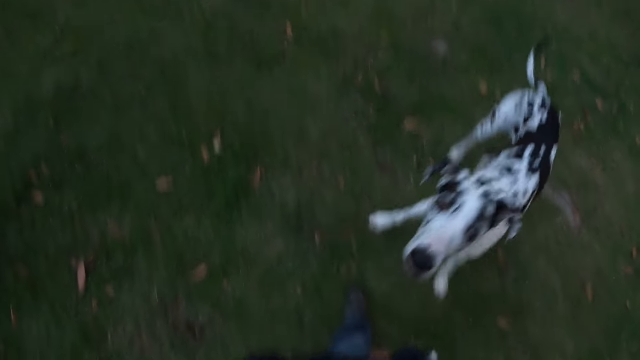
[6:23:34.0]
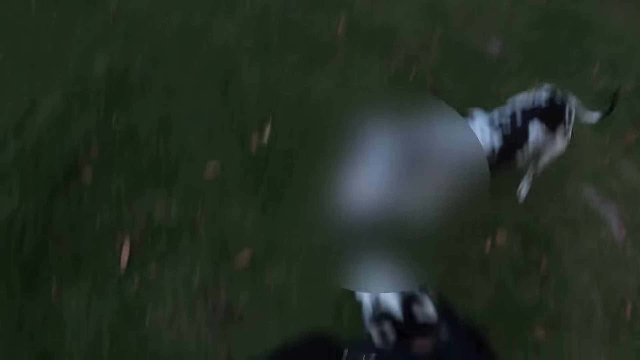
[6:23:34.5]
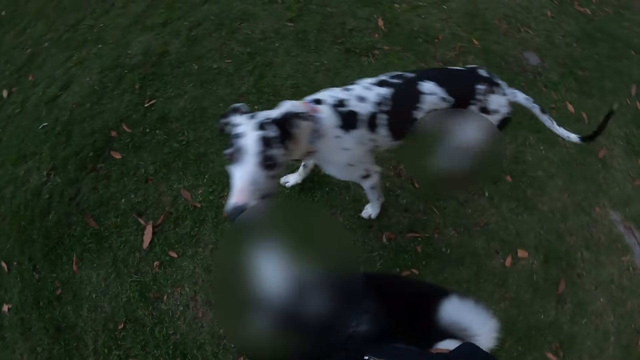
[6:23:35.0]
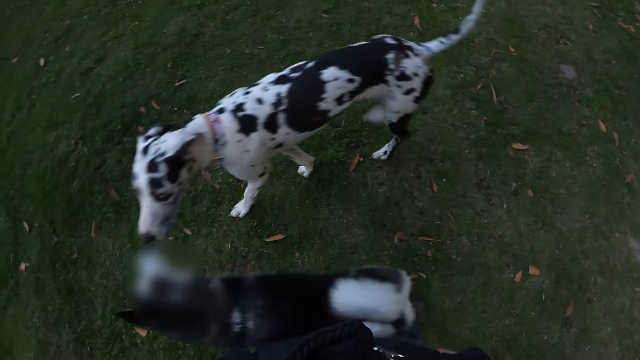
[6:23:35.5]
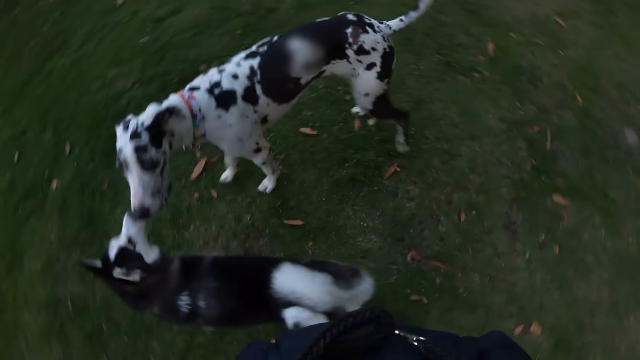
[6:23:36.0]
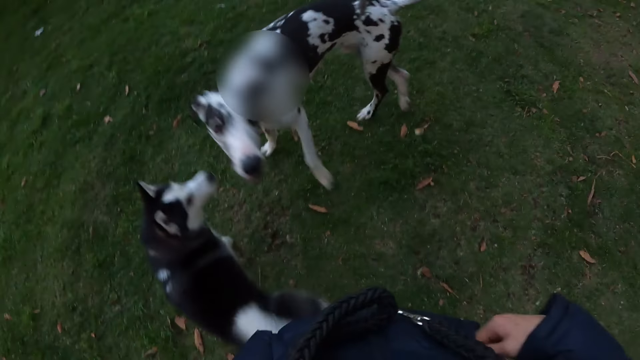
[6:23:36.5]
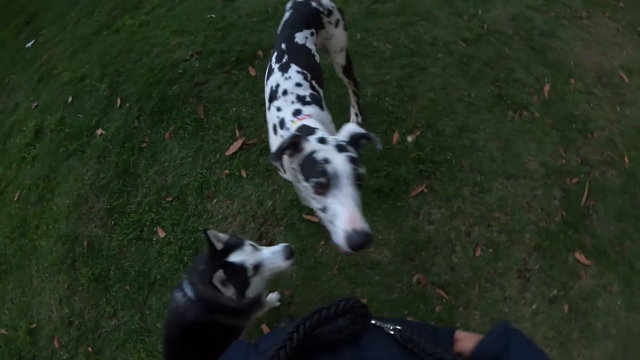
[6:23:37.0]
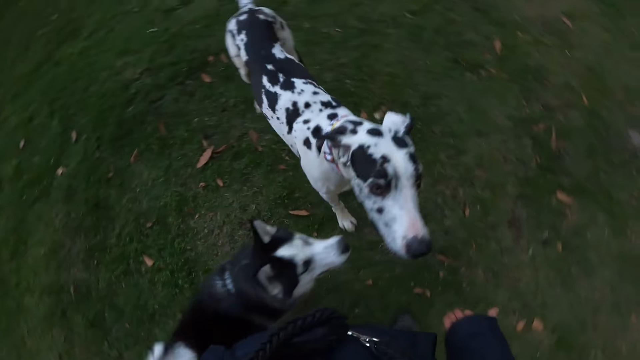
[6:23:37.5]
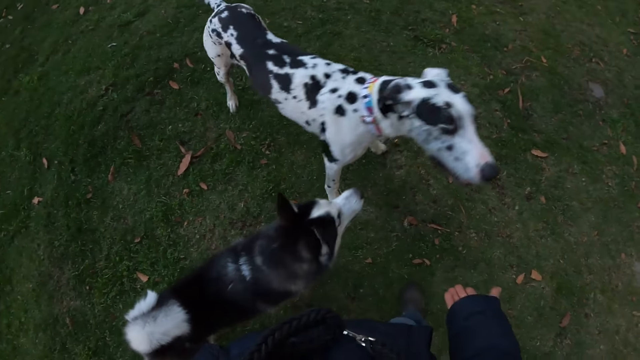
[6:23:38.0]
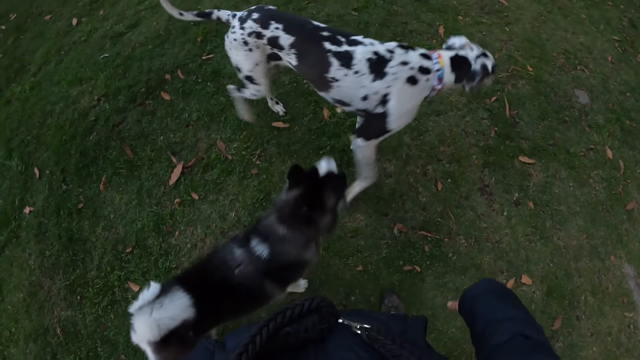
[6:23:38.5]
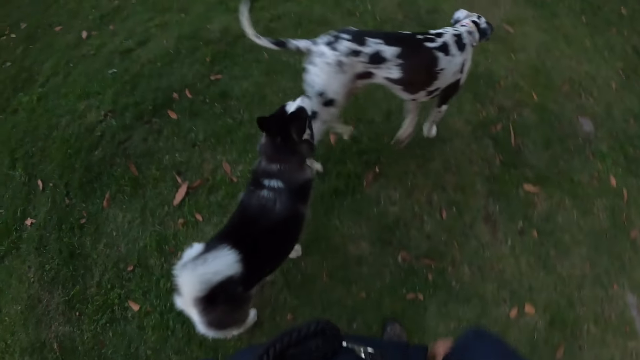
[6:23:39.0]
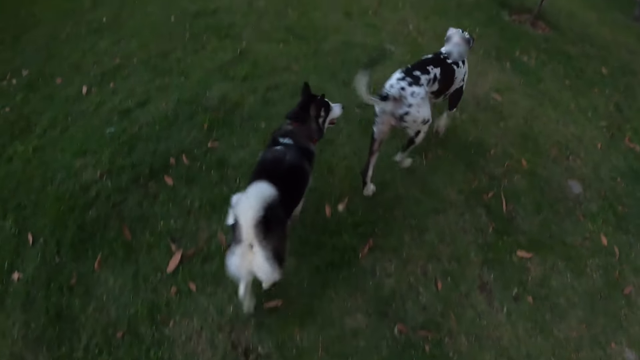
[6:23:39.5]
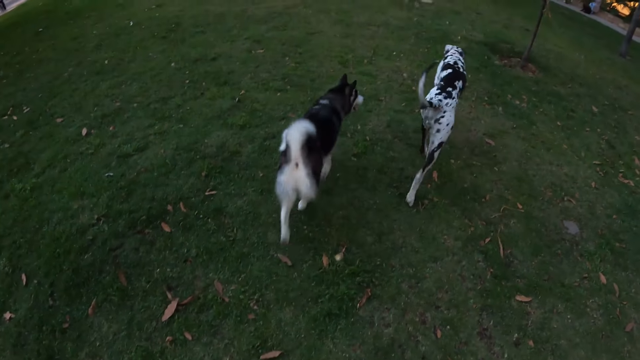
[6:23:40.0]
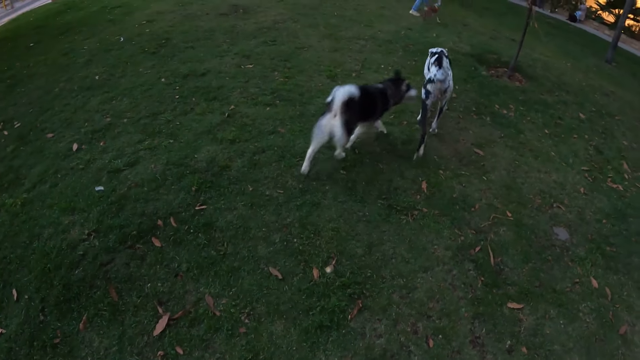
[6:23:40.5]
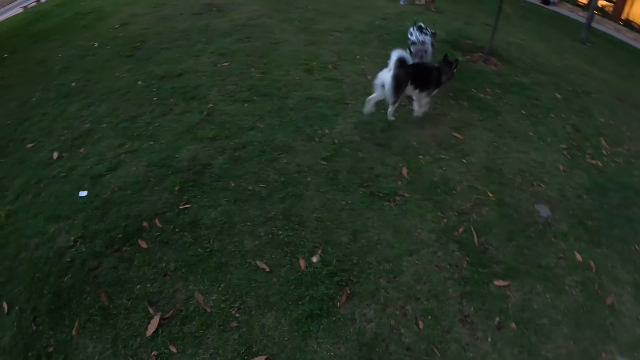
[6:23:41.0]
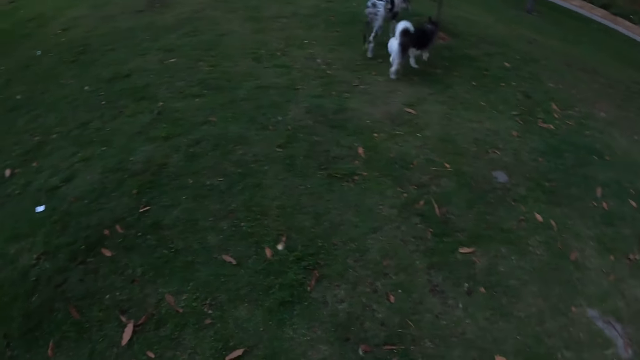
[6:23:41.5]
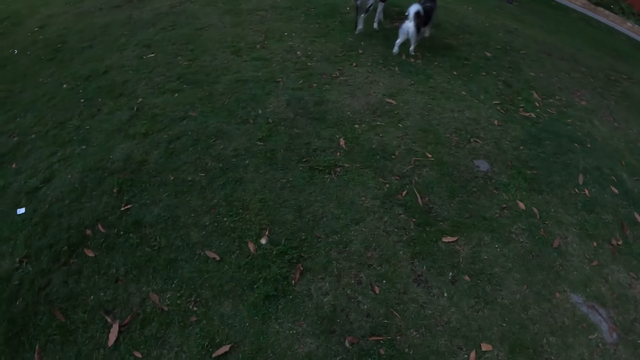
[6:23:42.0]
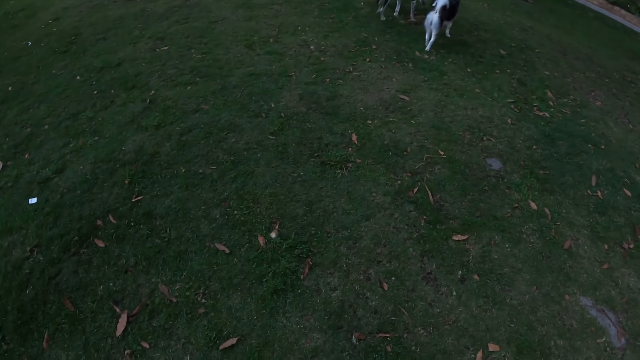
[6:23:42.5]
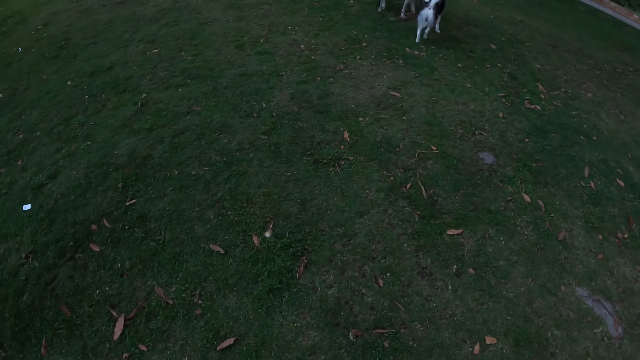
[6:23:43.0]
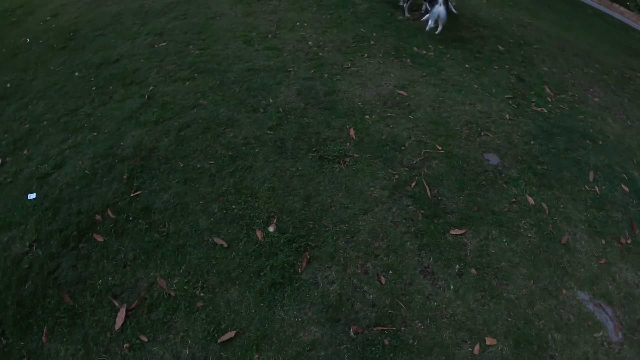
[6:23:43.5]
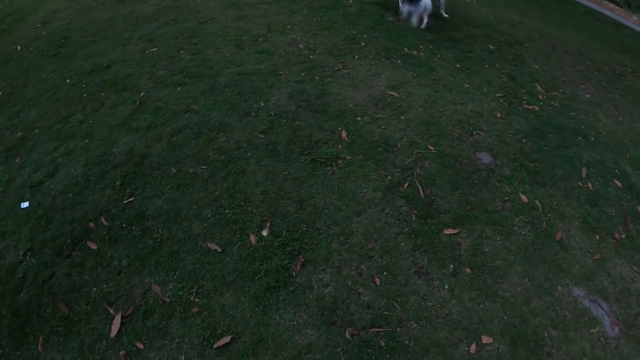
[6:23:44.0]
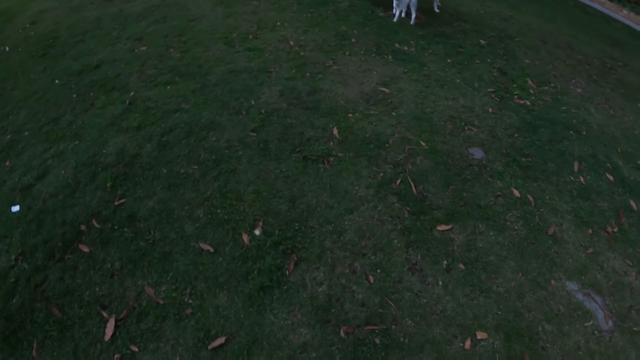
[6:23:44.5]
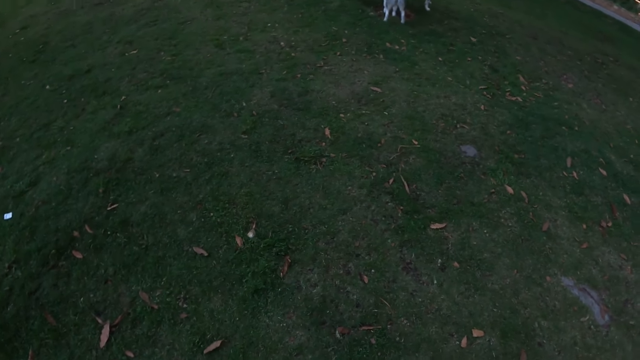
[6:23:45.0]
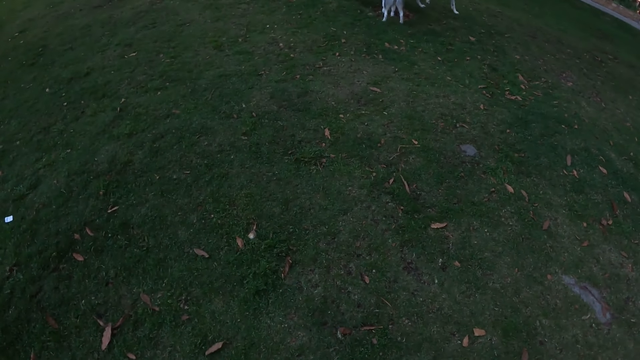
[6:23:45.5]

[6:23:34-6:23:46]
The camera wearer stretches his right hand towards a dog and another dog. The other dog walks on the lawn. The first dog walks on the lawn.

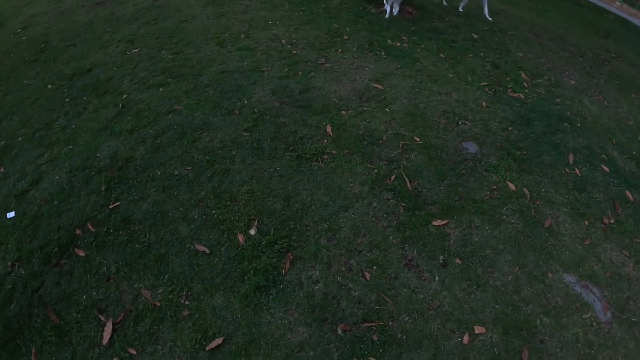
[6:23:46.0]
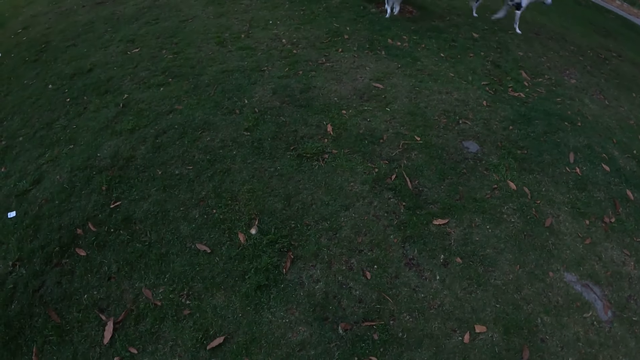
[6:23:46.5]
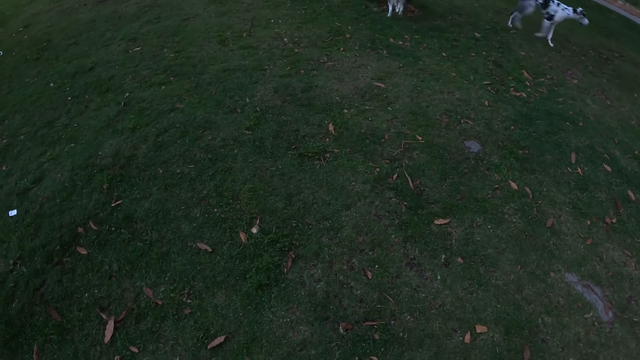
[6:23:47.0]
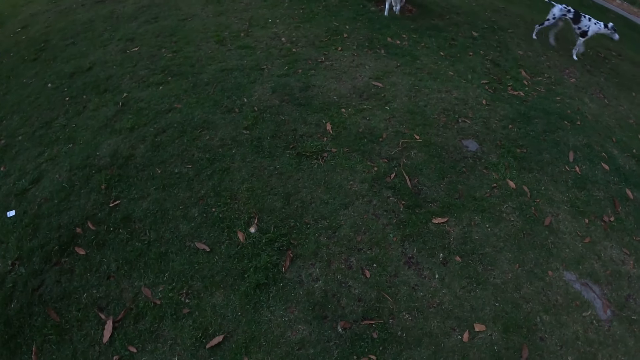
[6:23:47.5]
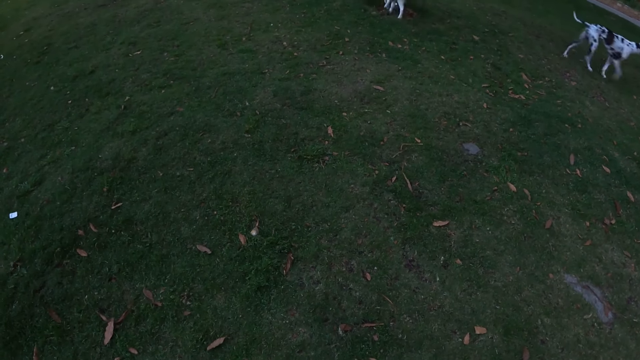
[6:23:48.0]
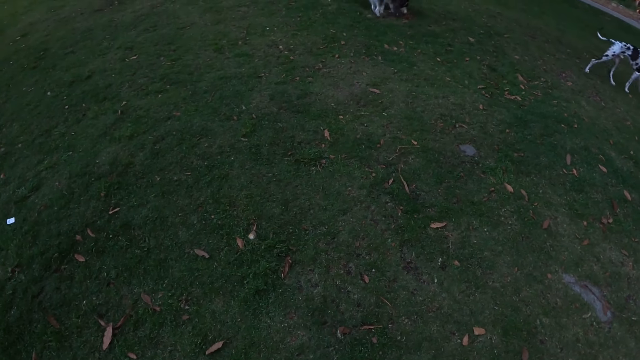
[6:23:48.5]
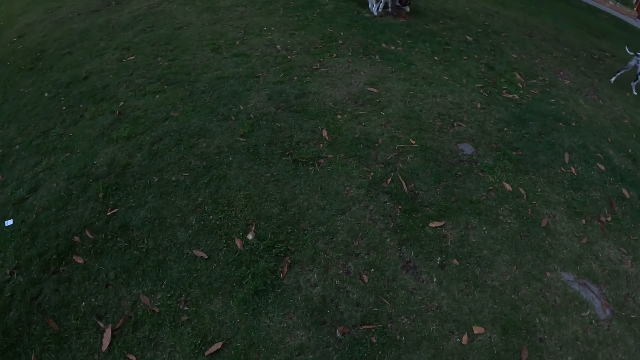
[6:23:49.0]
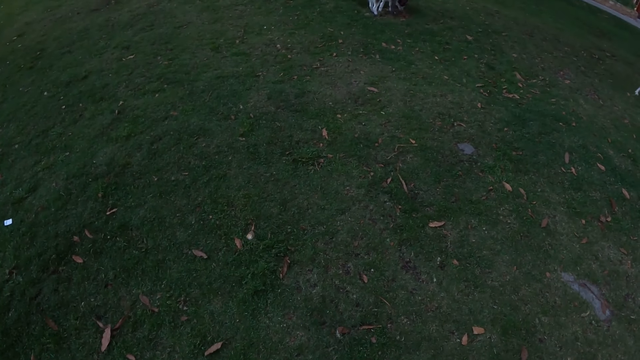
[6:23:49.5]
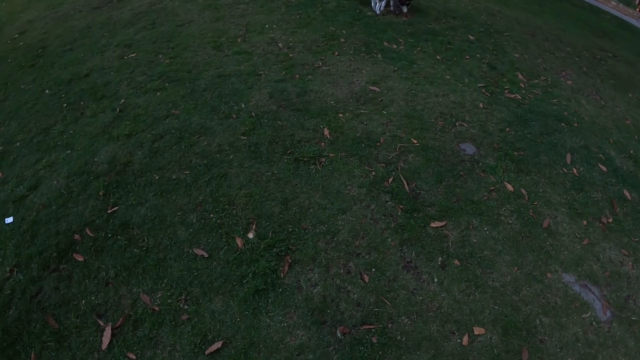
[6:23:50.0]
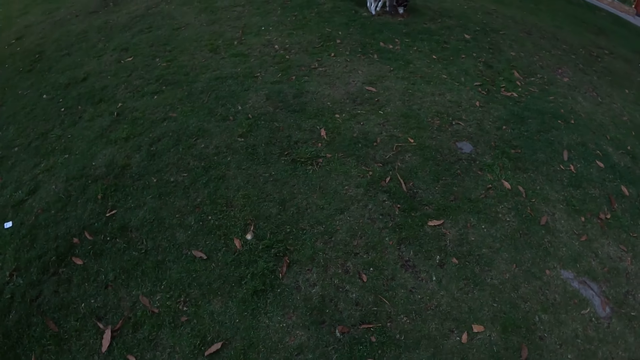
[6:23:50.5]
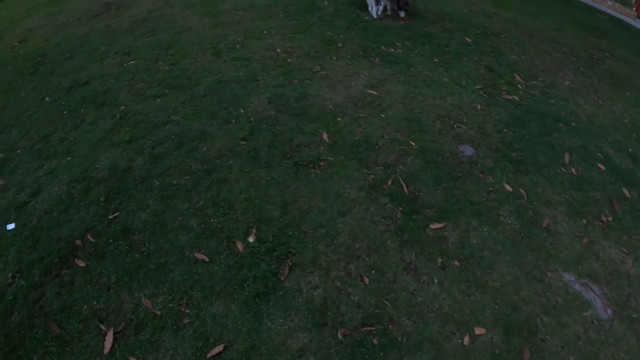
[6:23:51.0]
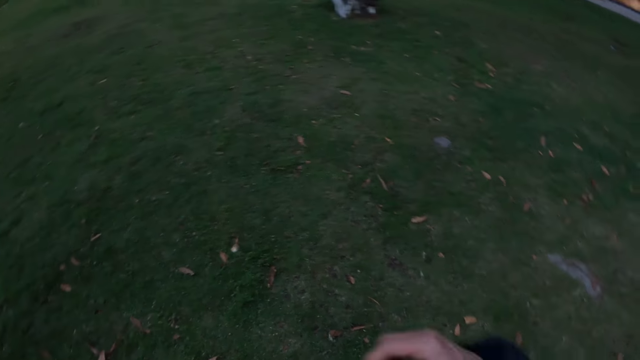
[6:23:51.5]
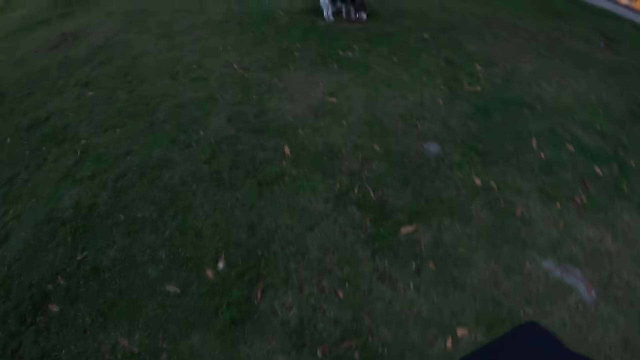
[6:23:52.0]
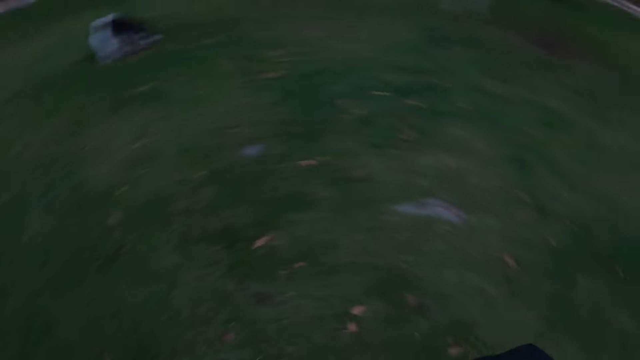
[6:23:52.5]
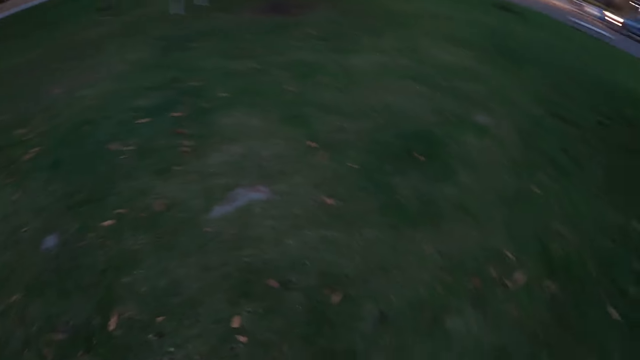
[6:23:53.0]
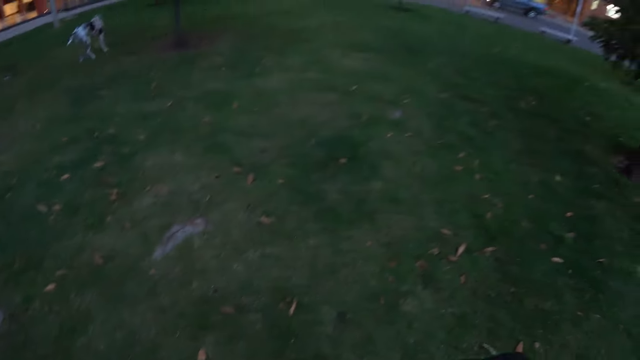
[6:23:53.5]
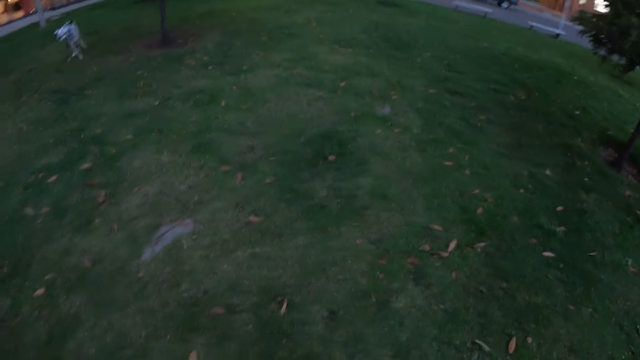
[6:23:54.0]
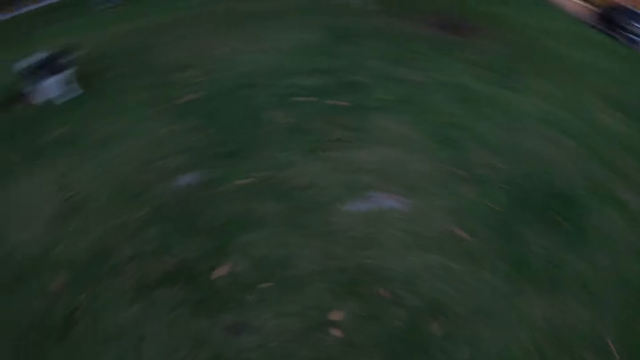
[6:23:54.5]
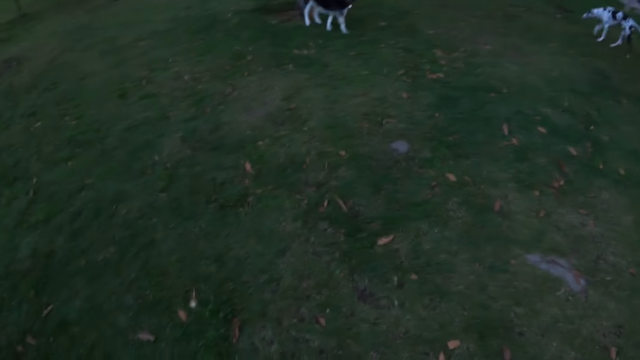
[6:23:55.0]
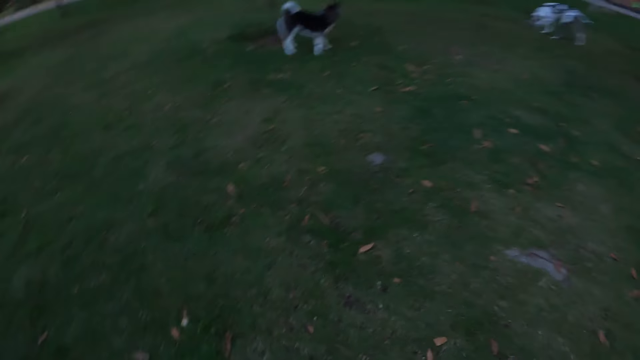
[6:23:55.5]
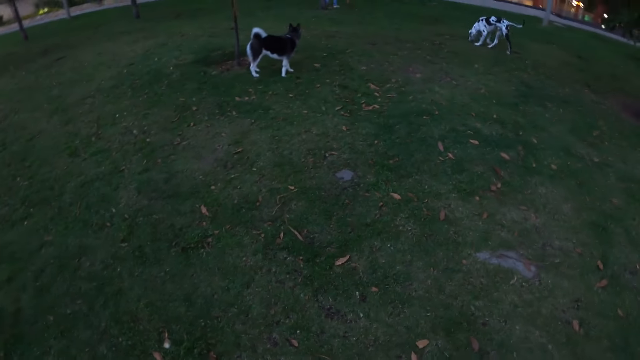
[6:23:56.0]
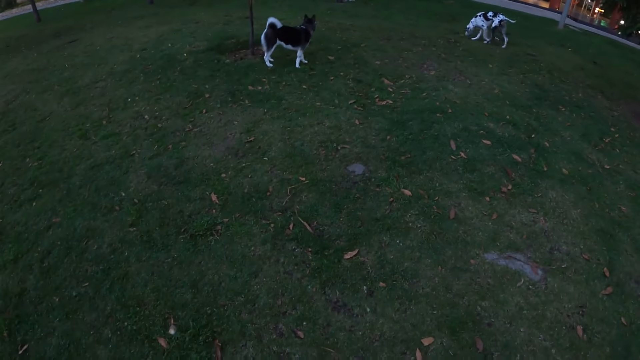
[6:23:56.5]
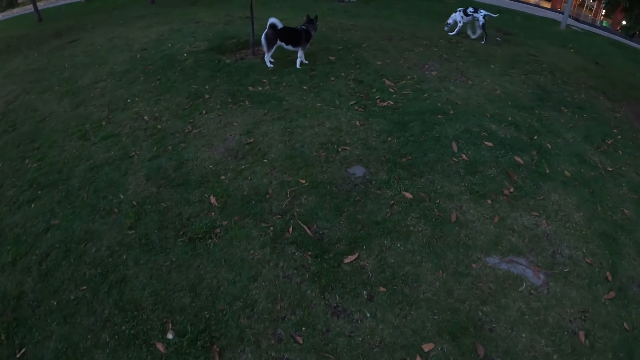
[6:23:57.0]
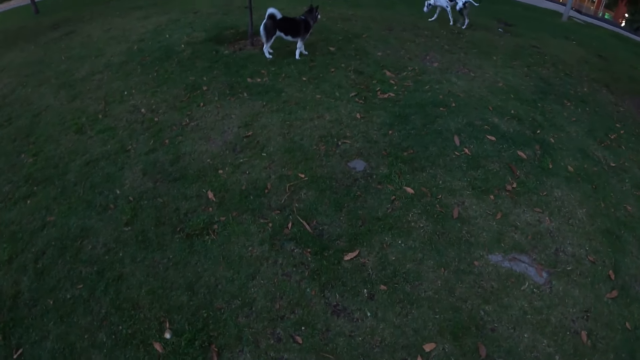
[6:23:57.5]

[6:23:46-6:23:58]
The camera wearer looks around.
